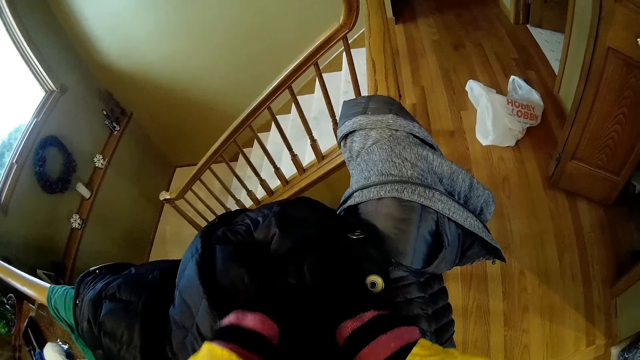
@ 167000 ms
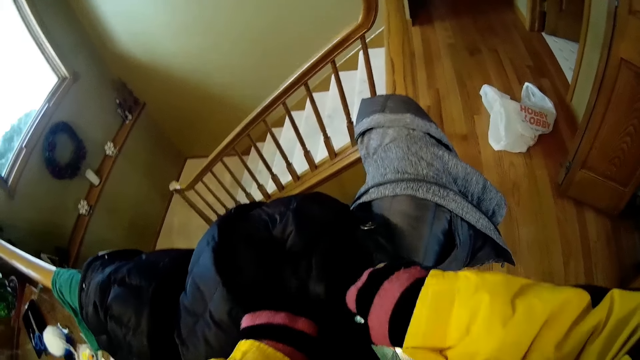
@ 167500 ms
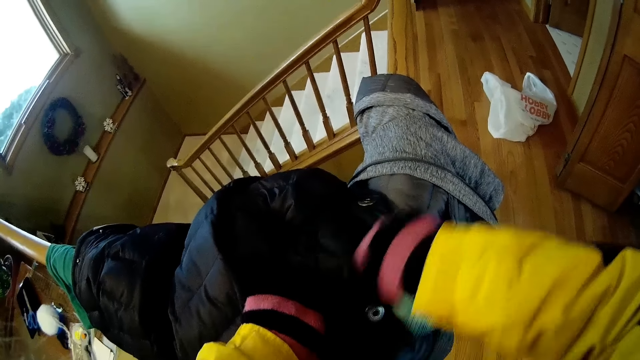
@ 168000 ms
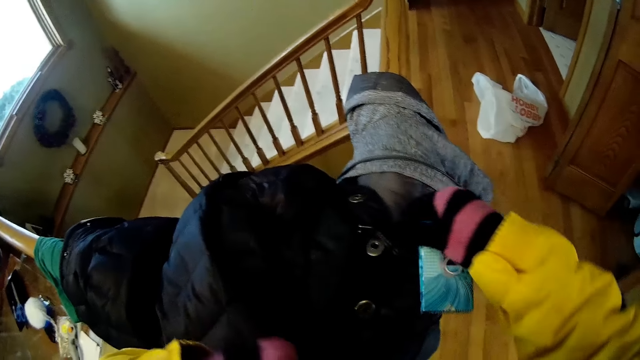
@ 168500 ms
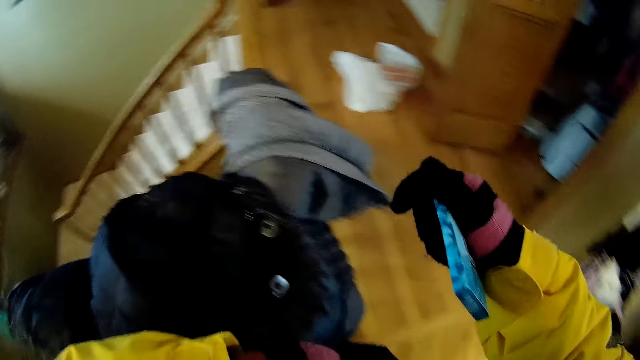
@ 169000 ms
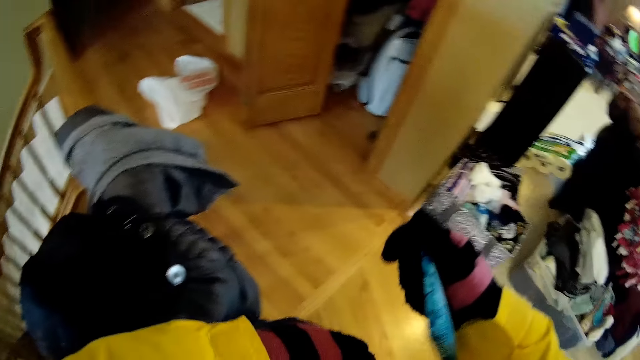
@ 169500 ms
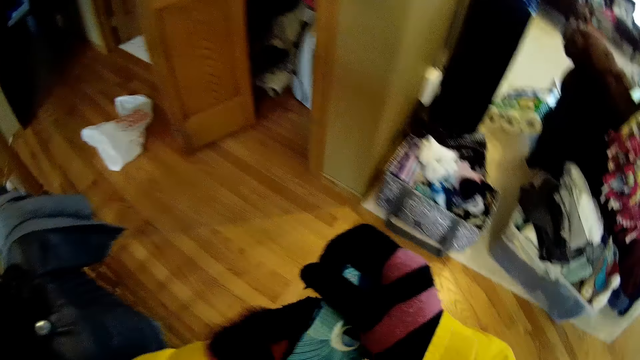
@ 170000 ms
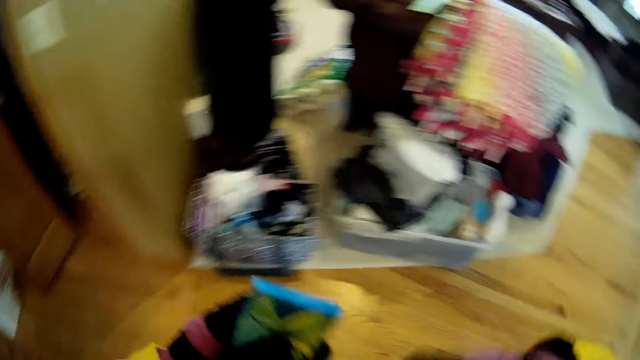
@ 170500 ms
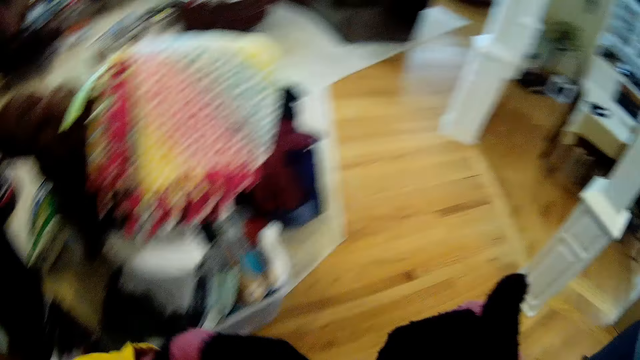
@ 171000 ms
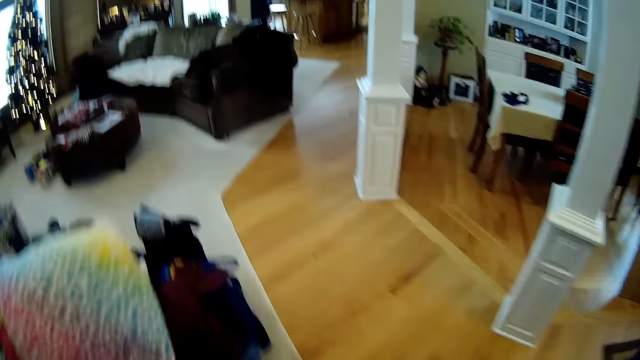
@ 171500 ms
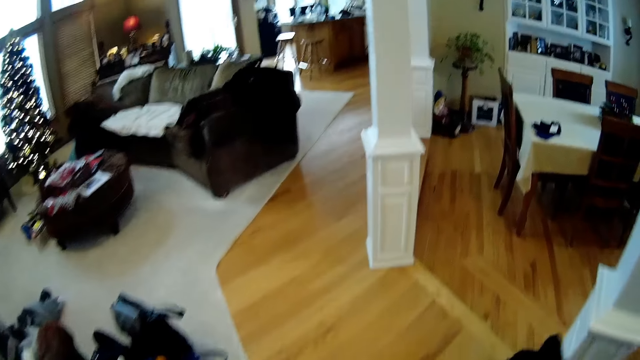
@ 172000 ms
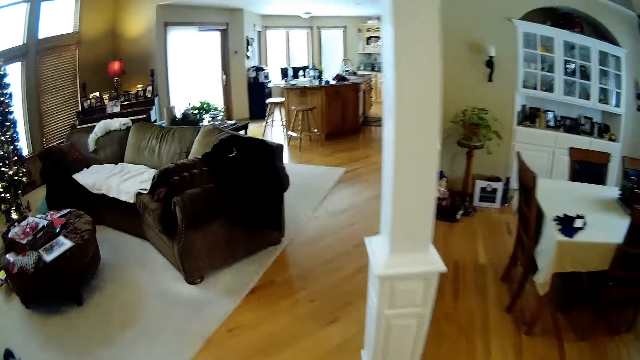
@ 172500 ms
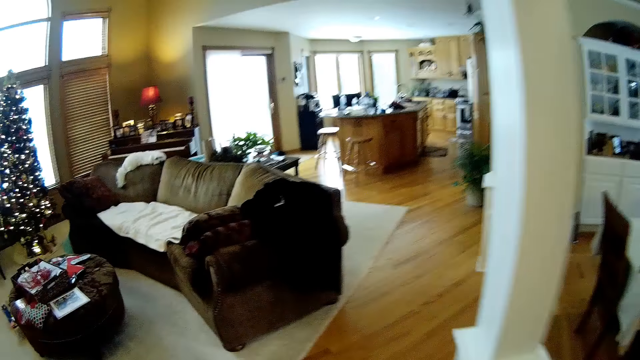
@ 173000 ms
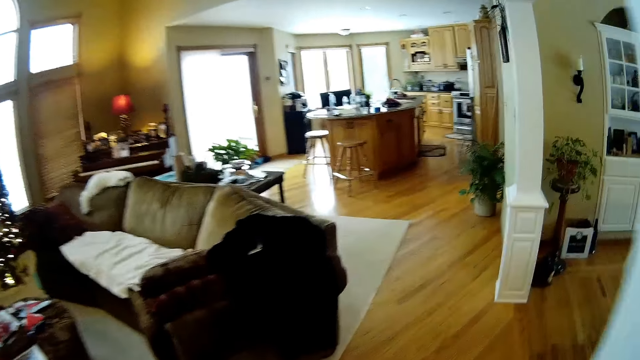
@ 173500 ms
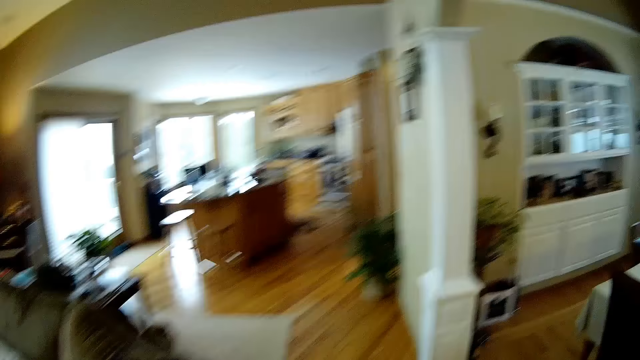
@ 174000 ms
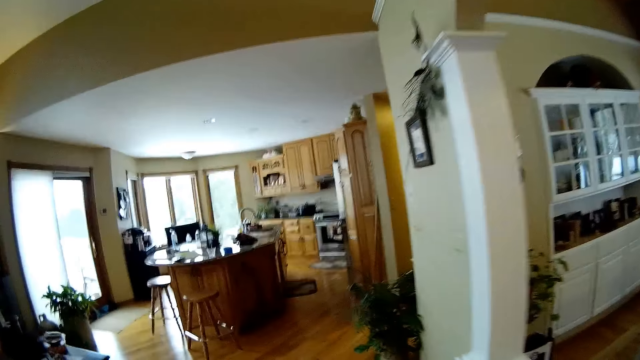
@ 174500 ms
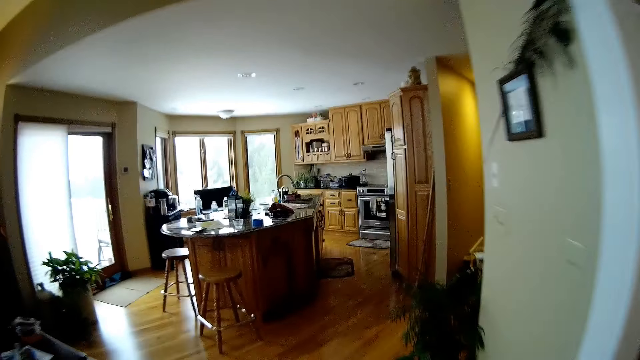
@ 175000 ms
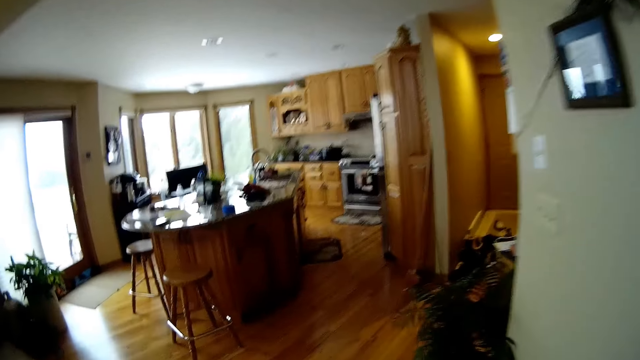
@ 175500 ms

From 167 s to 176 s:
The camera wearer zips up the jacket. She passes the book to her left hand. She walks towards the kitchen.

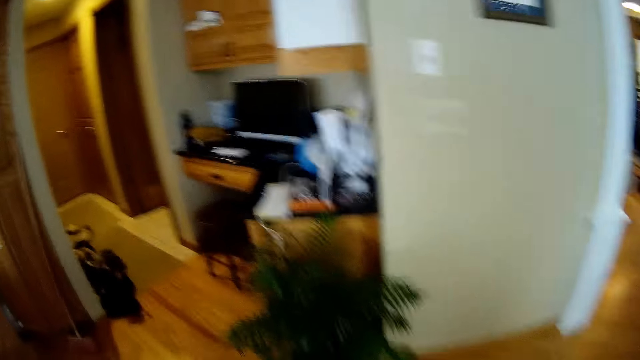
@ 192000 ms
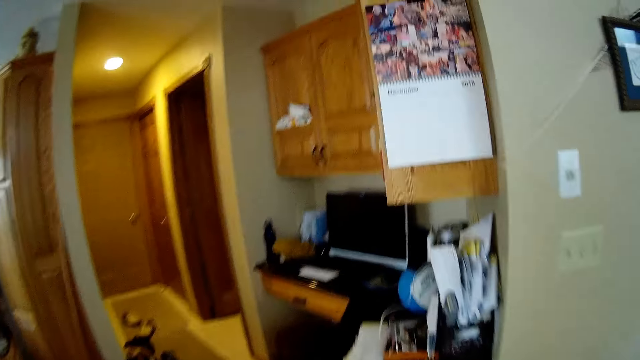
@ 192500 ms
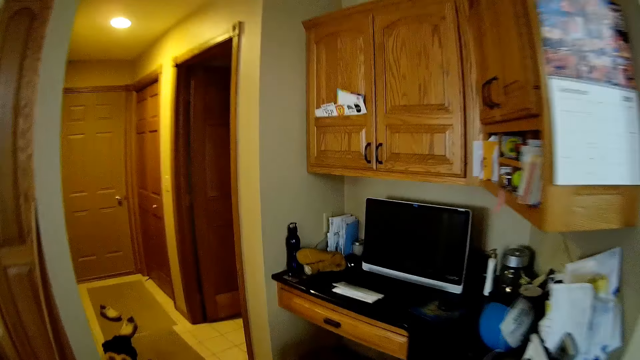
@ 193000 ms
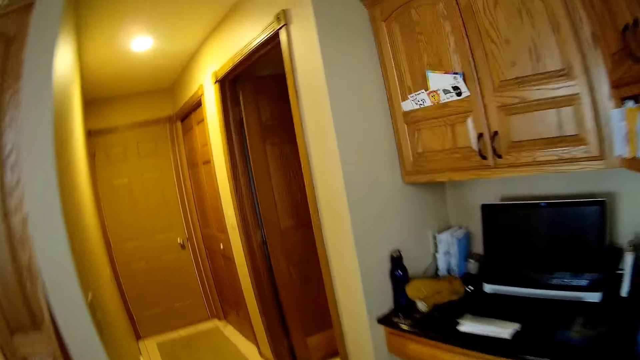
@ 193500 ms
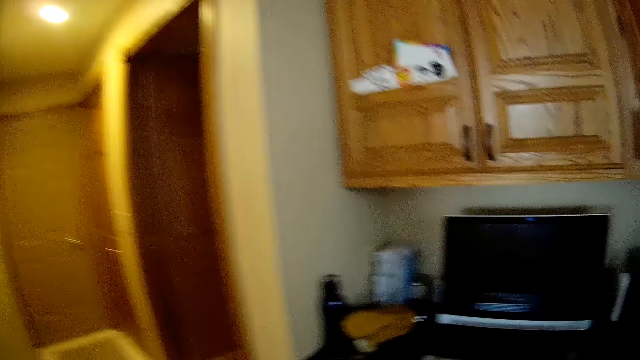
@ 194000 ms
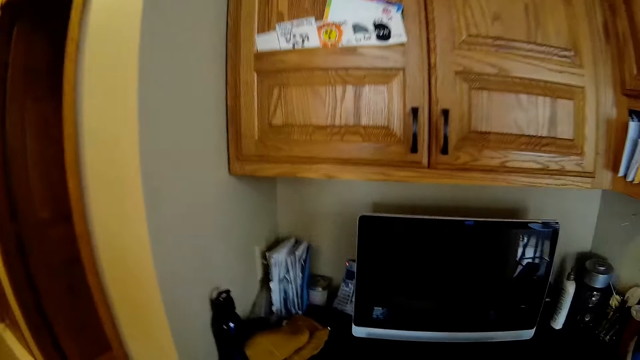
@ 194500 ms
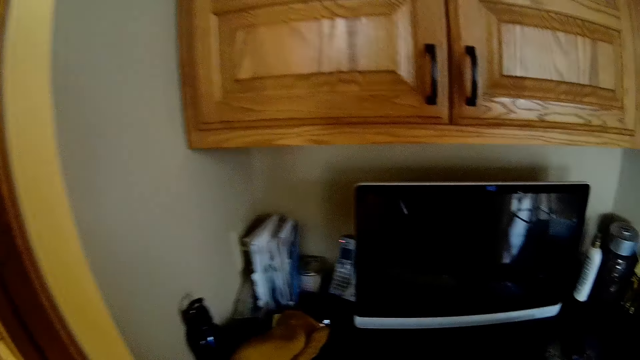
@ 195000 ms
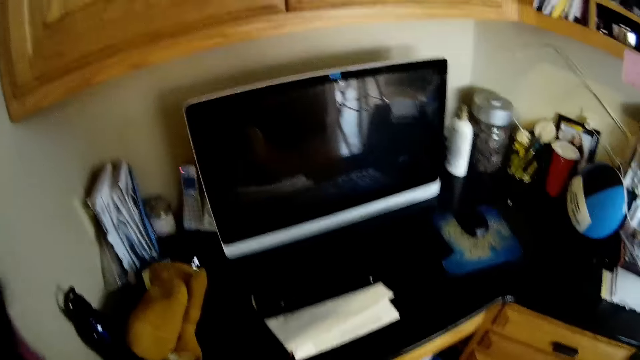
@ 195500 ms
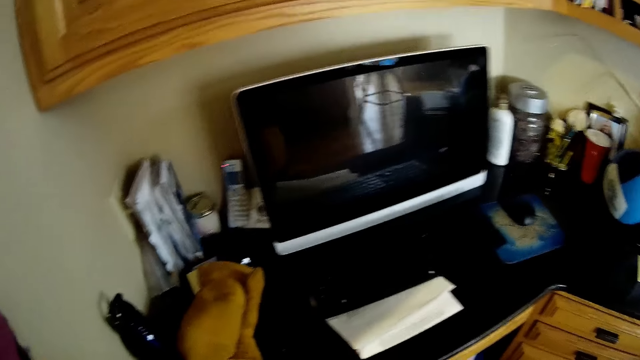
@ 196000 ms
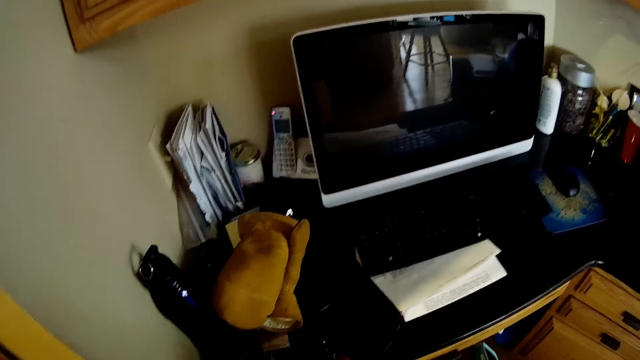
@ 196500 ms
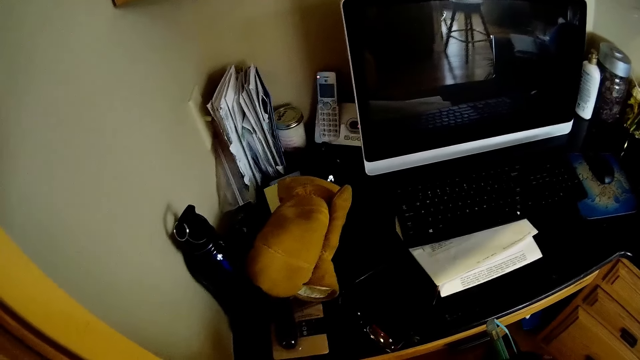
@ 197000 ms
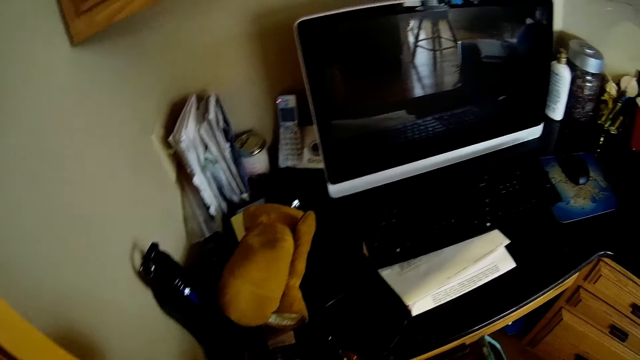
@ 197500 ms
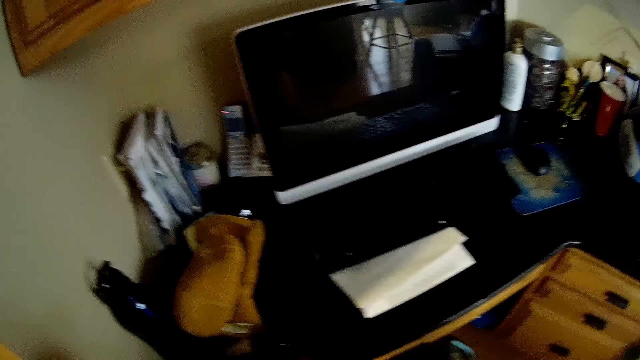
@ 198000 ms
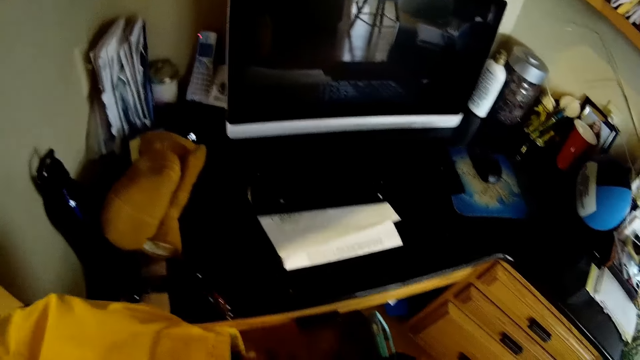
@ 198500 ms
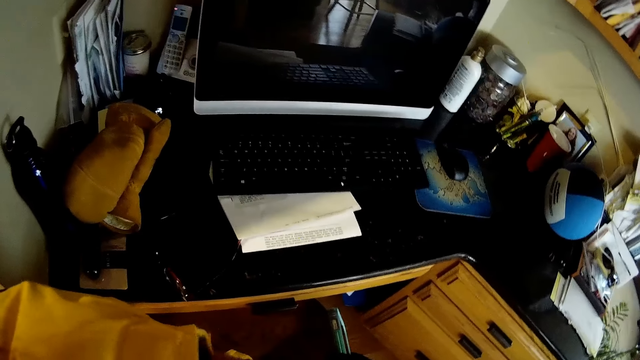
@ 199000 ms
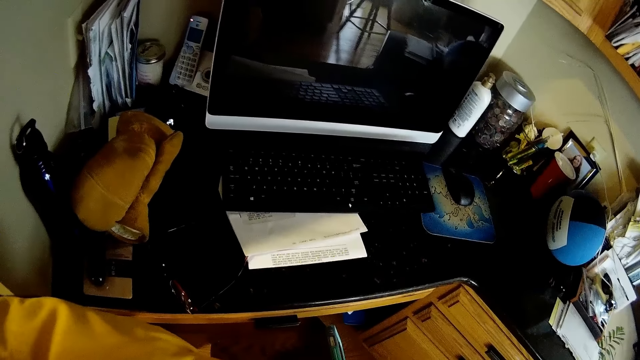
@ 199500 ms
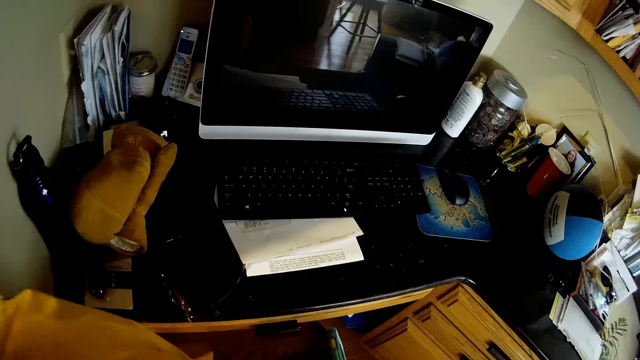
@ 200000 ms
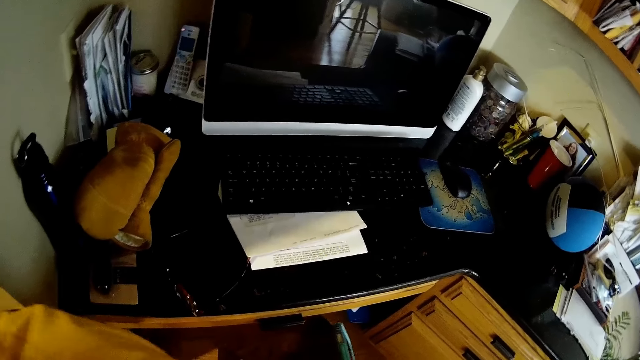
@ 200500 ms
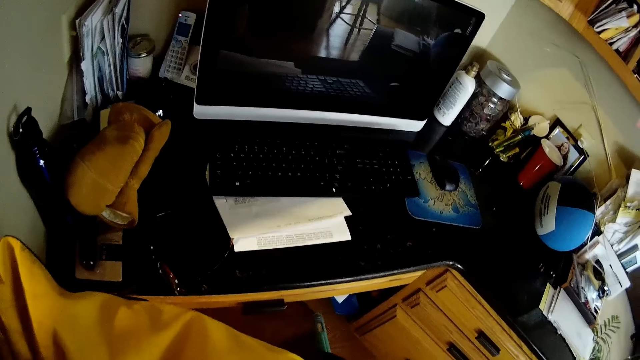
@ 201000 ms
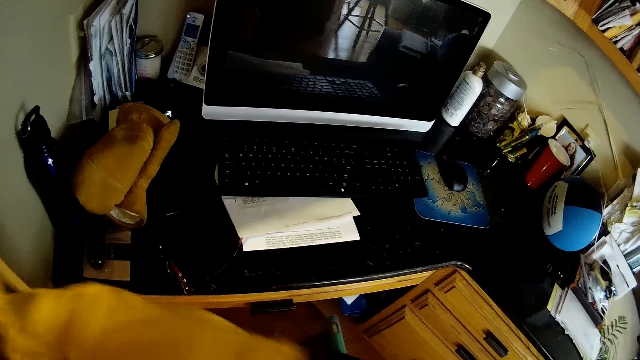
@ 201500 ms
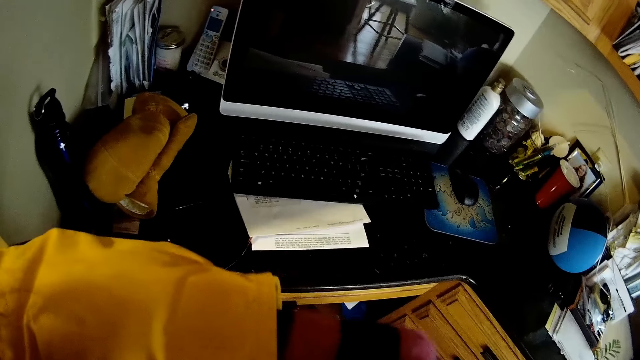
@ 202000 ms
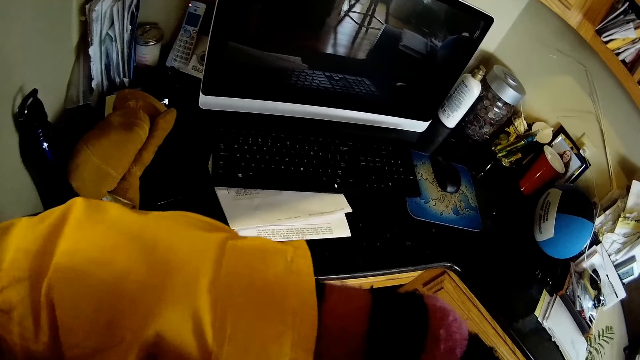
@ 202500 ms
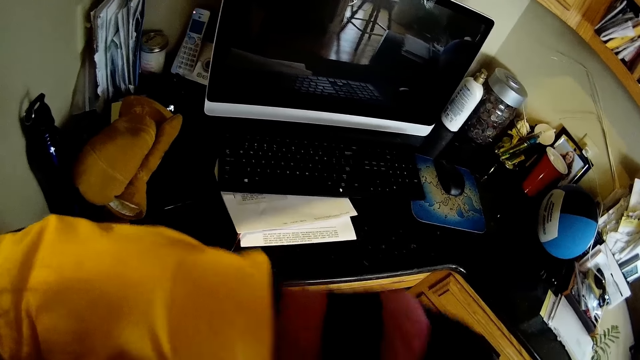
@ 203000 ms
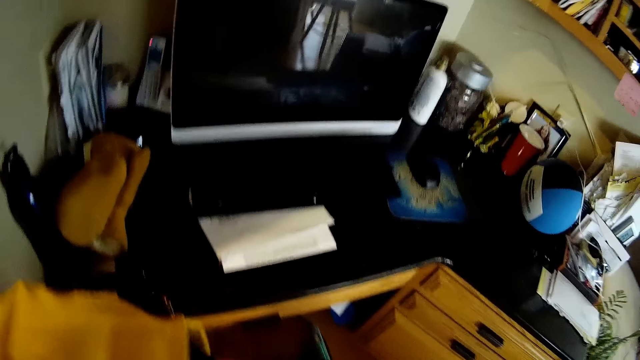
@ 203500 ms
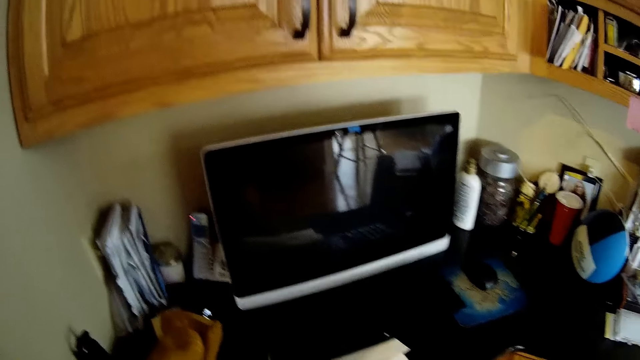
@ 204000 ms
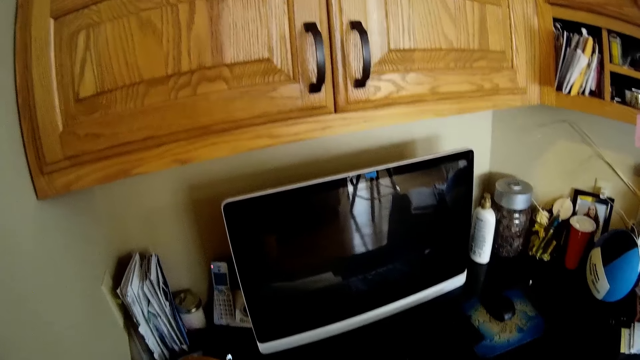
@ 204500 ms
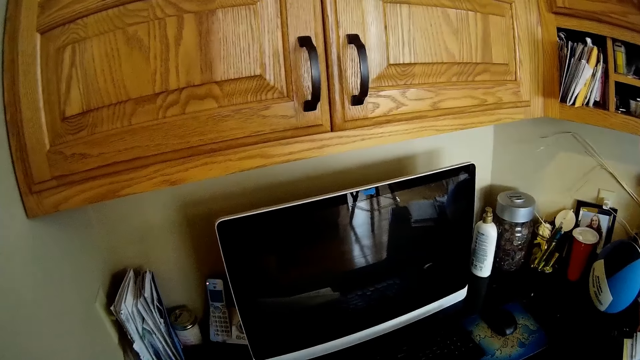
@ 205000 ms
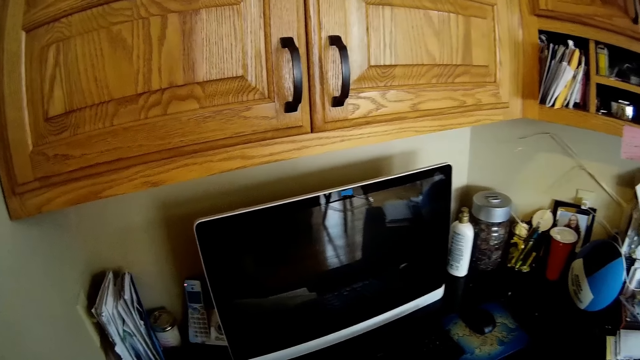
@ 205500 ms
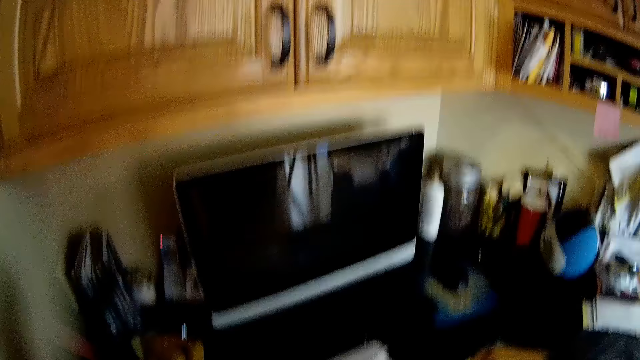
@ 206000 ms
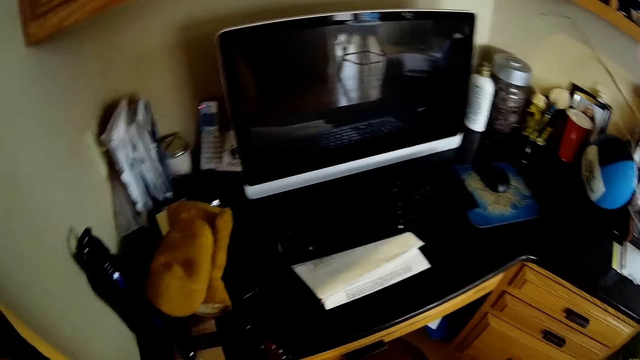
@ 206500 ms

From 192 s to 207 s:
The camera wearer walks towards the workspace. They hold a board.
